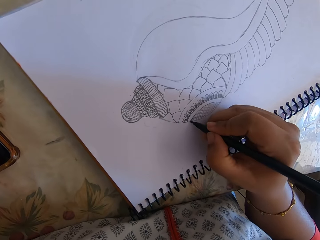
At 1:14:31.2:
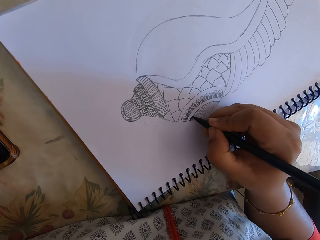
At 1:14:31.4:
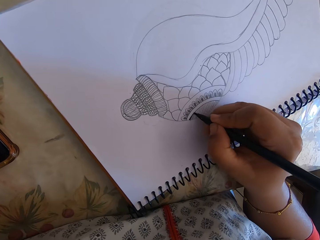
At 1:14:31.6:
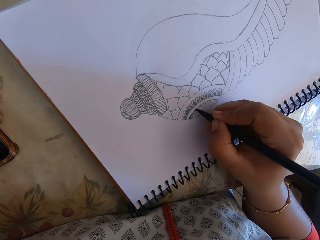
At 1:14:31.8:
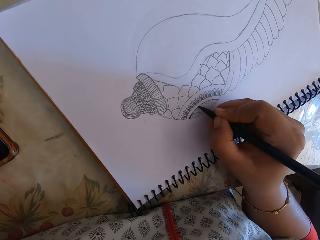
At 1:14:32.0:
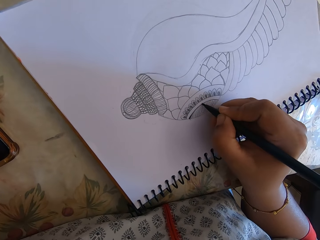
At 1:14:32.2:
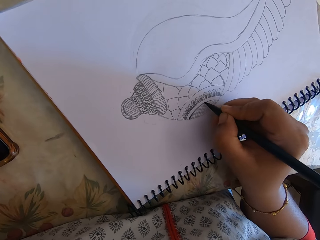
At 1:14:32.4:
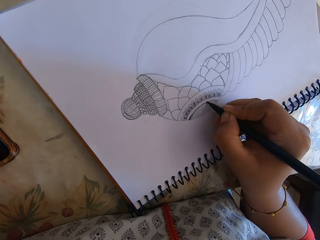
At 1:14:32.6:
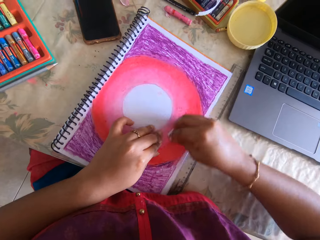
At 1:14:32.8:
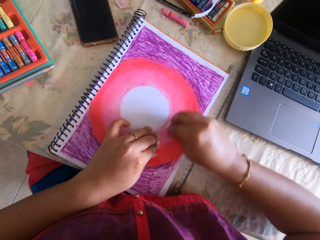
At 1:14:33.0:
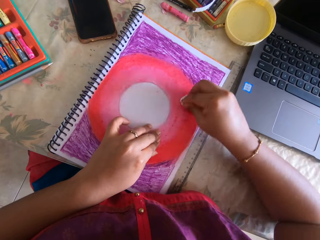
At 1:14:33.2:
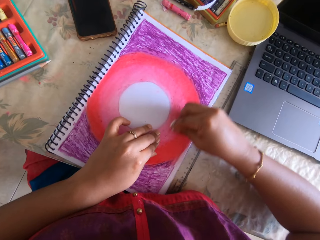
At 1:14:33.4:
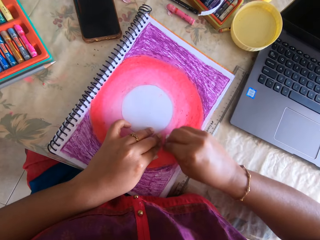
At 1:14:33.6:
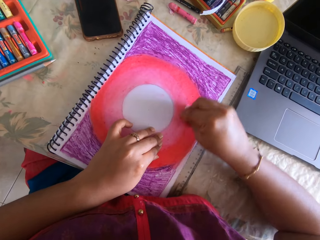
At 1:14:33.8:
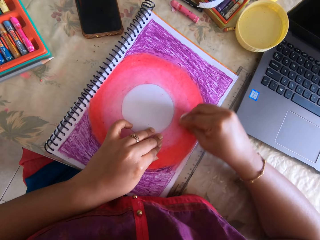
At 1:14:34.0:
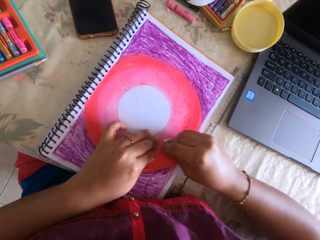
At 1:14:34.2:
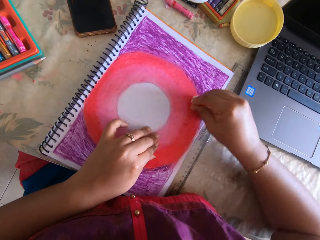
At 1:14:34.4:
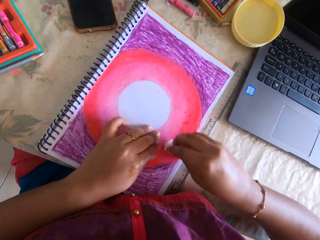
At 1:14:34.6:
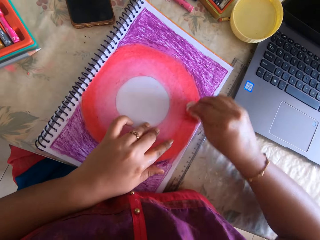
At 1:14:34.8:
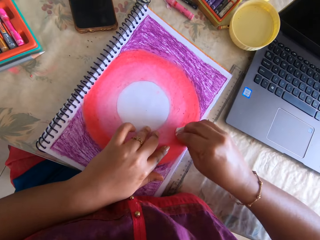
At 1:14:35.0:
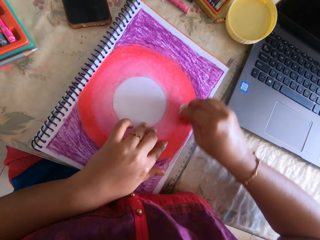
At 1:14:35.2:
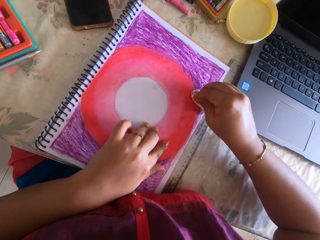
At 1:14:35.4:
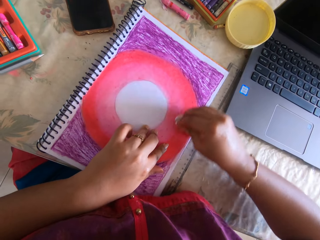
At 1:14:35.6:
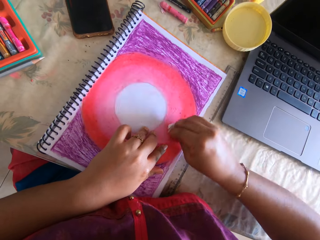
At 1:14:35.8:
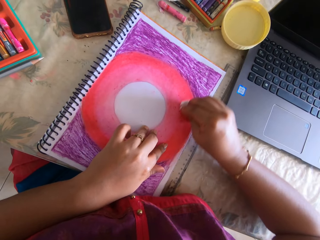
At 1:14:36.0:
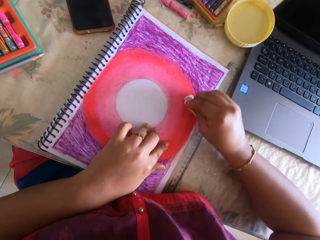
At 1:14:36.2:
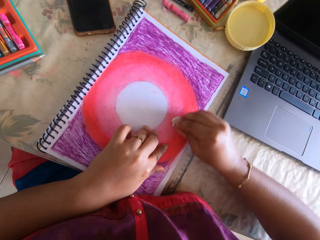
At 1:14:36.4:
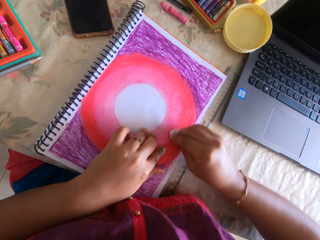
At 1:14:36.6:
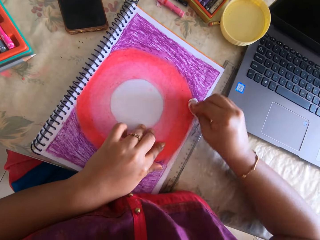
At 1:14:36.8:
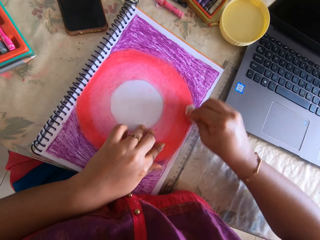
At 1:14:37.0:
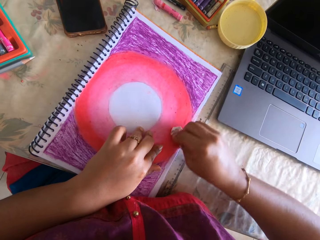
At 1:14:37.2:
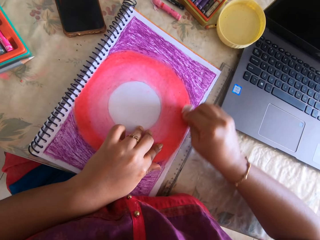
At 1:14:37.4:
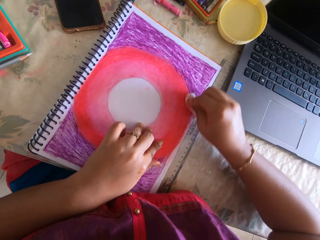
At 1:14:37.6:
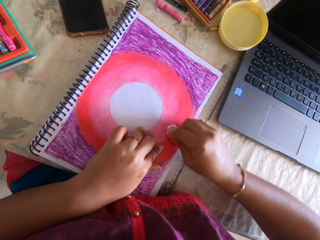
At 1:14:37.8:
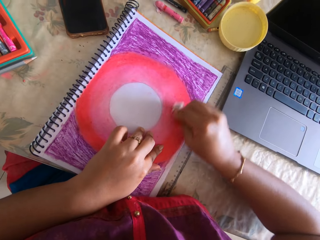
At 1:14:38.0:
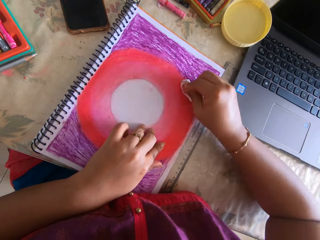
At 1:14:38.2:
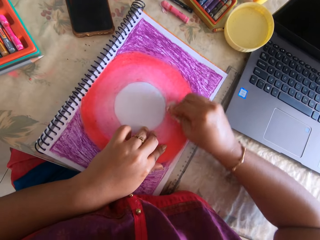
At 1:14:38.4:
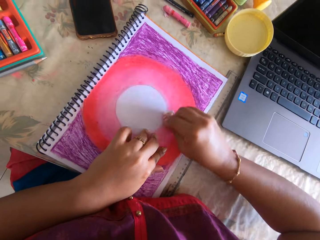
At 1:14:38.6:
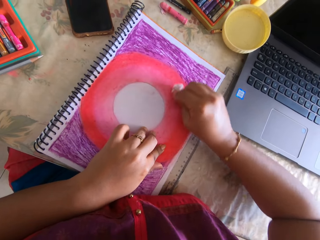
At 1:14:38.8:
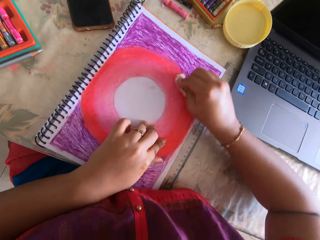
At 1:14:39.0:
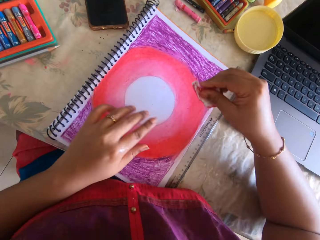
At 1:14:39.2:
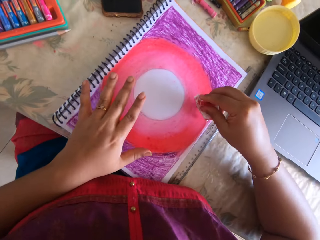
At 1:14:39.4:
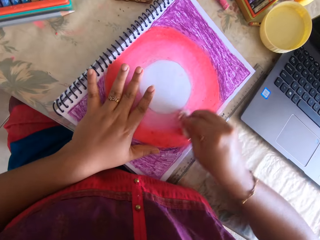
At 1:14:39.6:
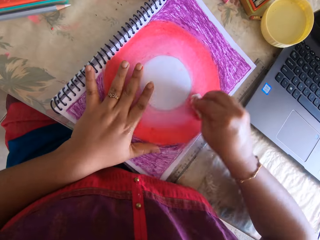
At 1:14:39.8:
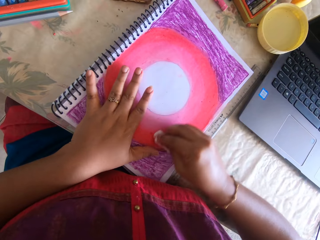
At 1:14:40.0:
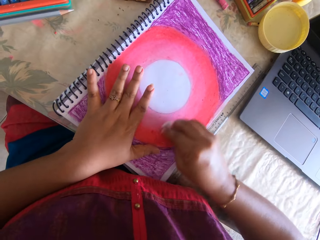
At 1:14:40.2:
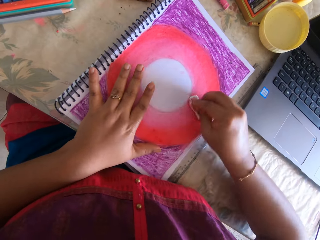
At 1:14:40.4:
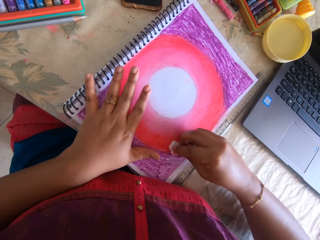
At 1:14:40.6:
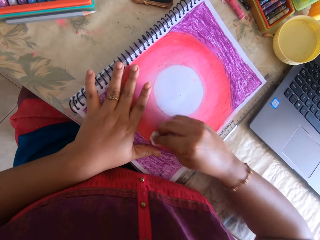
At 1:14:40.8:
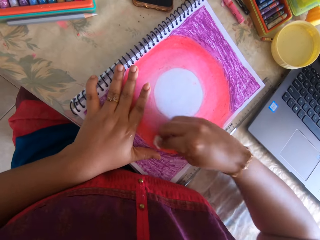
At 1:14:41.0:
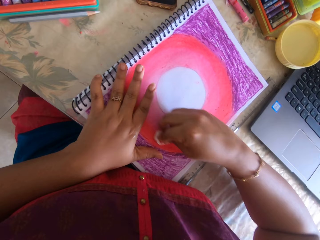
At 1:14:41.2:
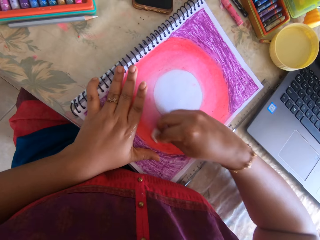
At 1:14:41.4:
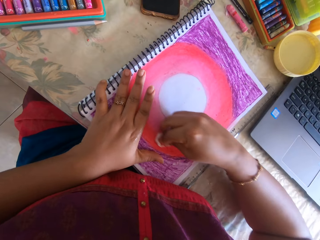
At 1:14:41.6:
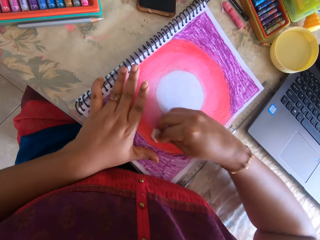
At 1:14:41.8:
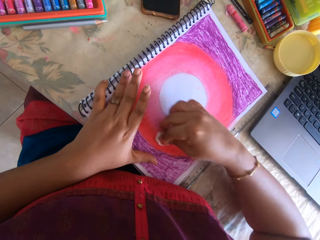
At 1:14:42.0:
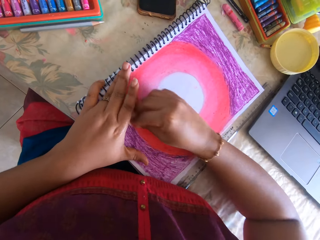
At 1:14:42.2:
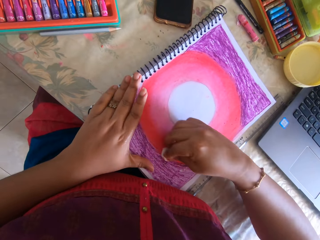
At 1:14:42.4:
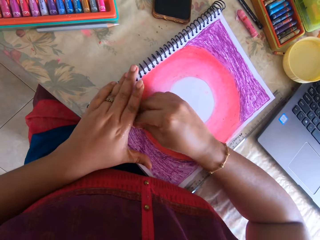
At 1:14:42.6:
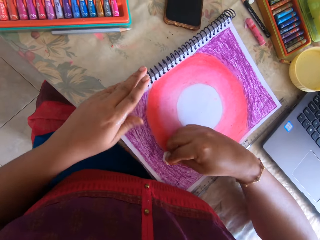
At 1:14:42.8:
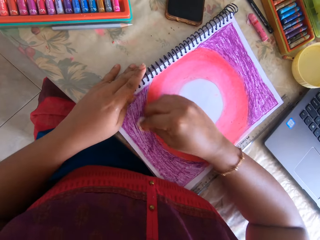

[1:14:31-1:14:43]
The camera wearer draws on the notebook. They polish paint on a painting with a paper.

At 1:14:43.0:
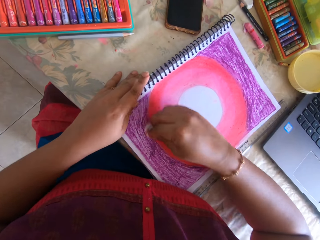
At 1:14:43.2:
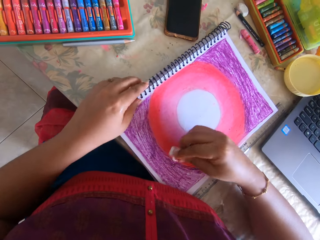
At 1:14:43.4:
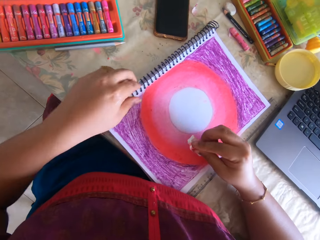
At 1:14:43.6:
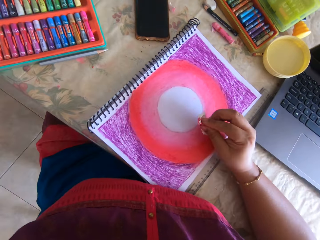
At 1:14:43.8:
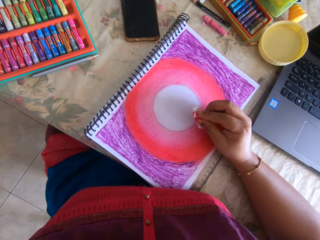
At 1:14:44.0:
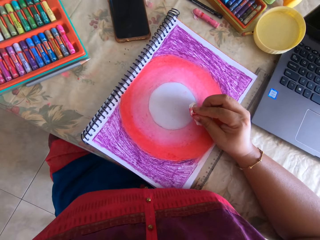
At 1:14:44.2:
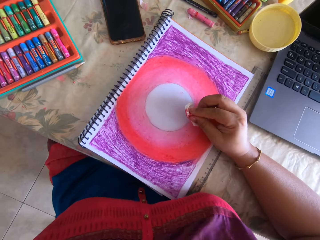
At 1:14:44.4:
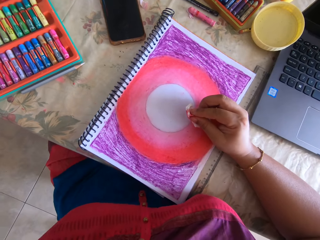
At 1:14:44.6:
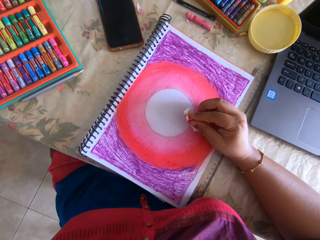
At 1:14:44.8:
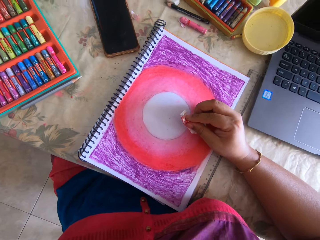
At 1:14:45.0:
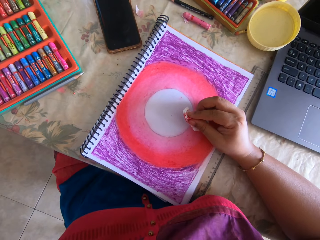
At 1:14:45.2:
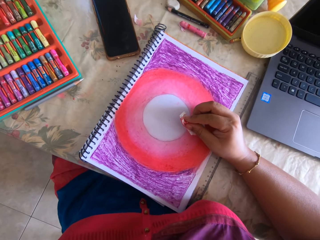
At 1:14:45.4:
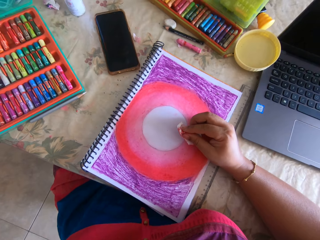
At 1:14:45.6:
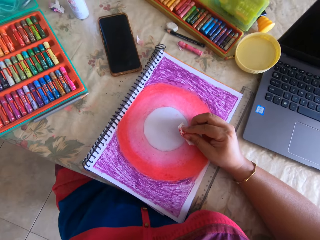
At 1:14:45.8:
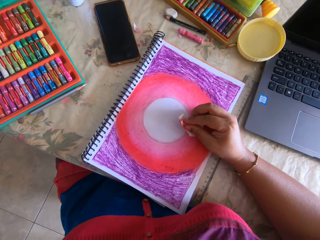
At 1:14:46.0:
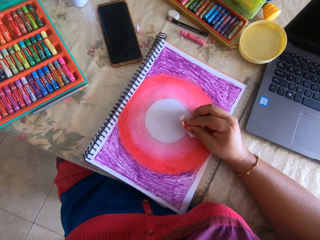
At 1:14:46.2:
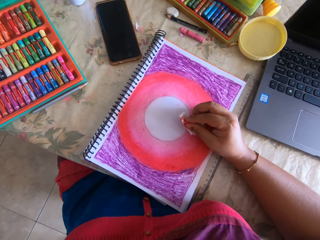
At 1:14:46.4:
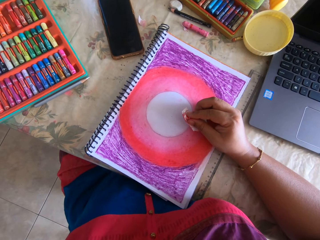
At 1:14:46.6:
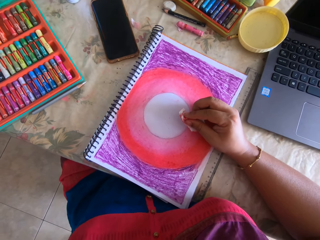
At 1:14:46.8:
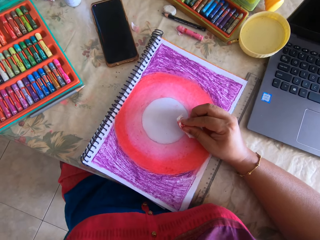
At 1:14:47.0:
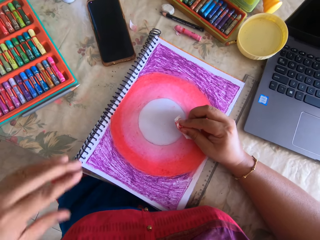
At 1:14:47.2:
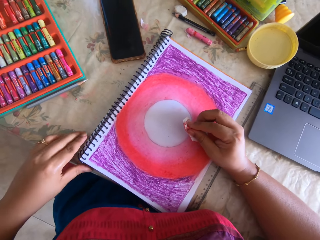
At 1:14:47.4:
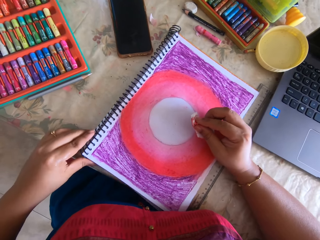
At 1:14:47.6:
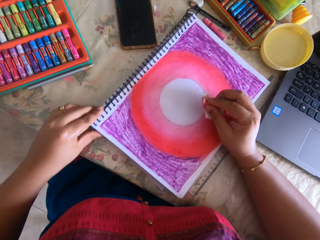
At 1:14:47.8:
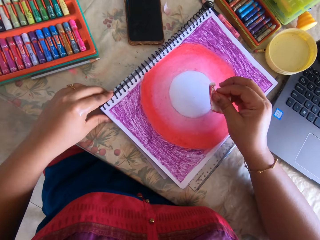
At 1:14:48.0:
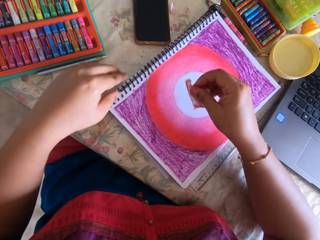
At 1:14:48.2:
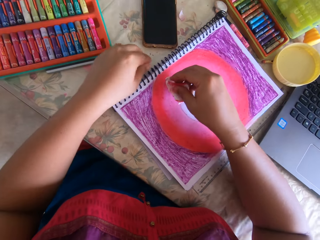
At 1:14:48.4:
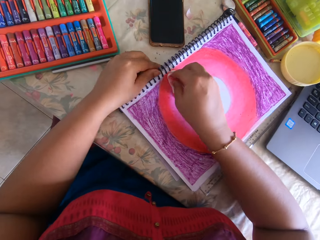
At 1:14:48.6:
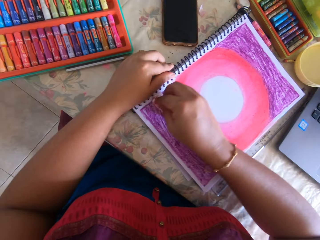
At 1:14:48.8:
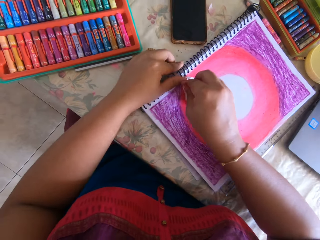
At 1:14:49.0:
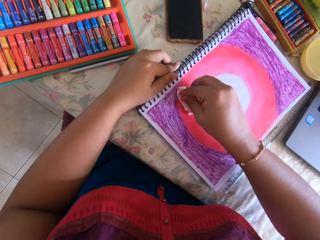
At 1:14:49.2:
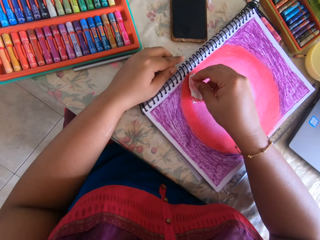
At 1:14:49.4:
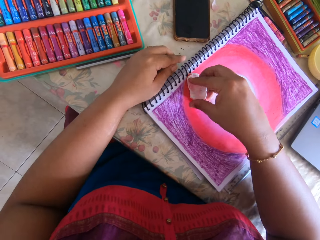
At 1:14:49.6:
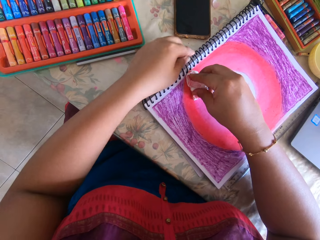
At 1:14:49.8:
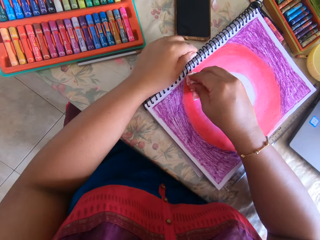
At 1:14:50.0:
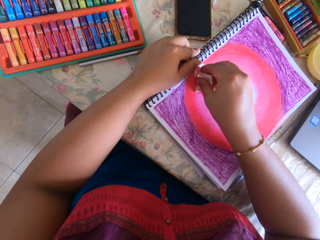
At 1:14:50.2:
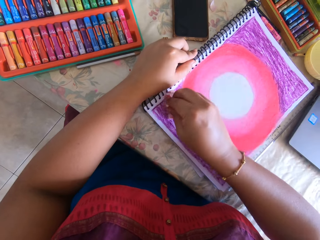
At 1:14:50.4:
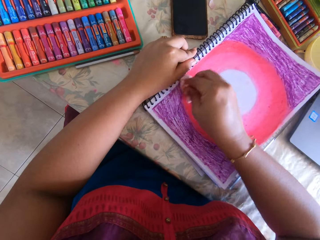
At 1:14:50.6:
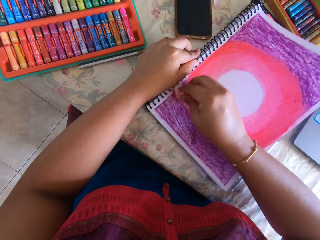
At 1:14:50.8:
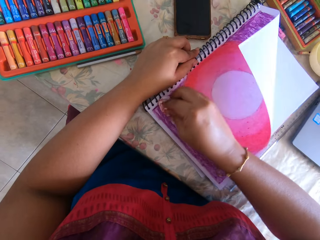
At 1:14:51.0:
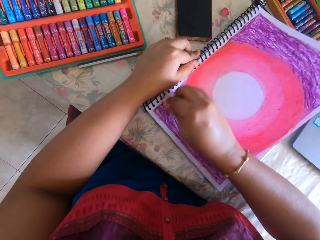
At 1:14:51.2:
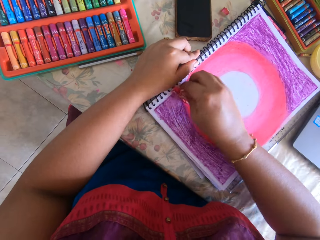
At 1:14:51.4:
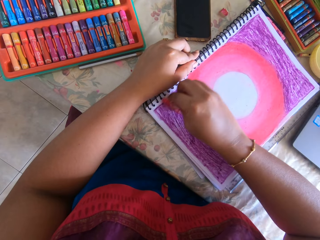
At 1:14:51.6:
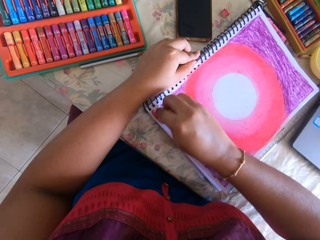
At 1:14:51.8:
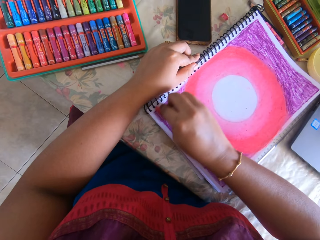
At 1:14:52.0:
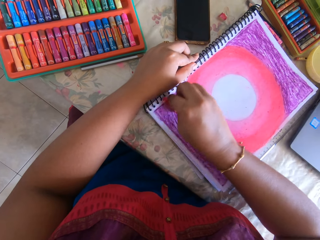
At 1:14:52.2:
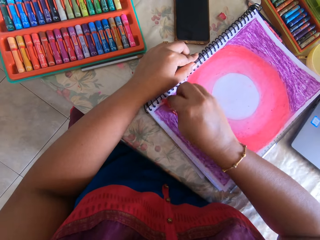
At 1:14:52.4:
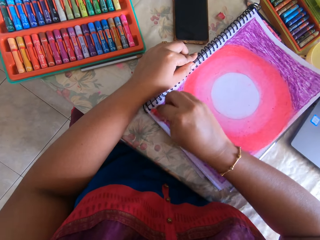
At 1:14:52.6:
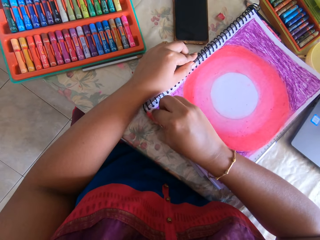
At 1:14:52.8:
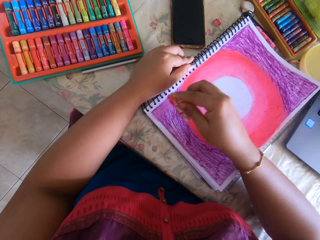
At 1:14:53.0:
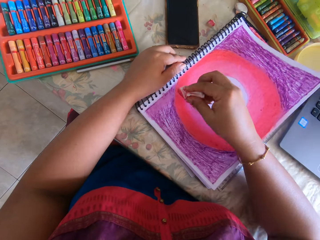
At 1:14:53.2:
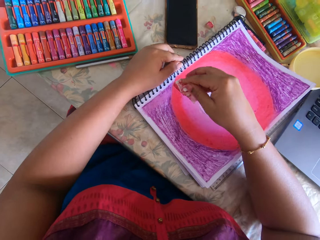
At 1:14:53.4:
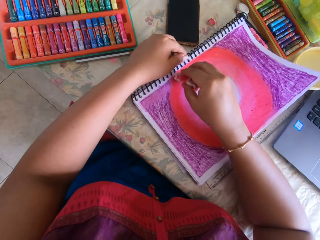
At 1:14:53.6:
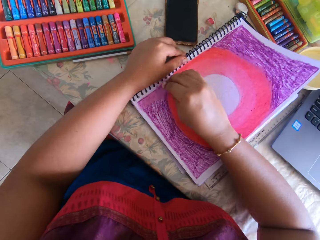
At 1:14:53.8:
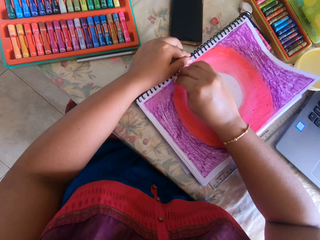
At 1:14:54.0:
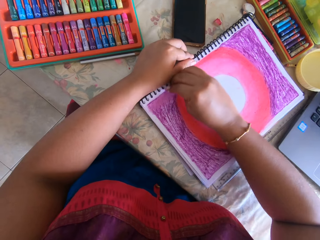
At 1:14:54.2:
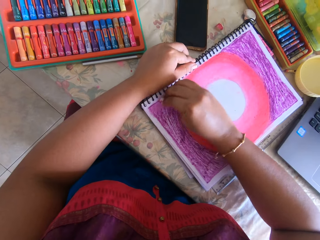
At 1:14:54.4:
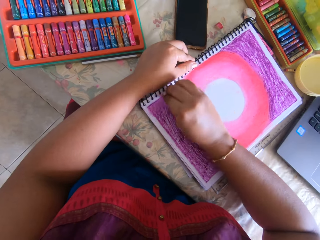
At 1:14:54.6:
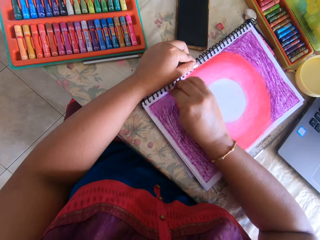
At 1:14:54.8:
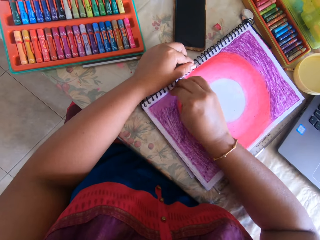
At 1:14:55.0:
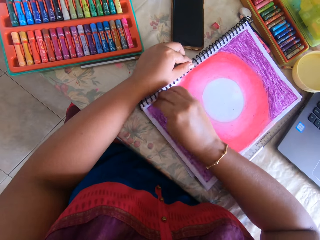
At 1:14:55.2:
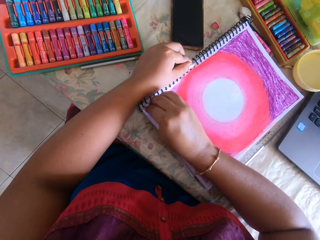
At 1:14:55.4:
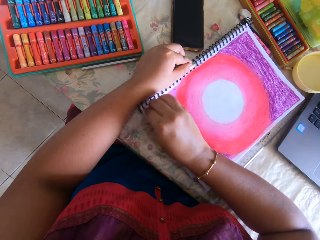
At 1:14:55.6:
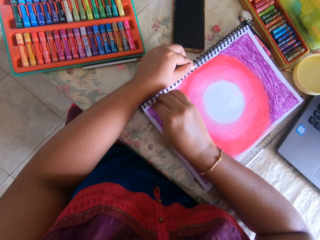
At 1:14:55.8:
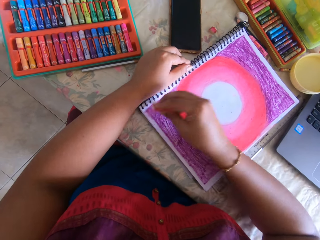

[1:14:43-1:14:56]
A person touches the book. The camera wearer lifts a hand. They push the notebook and hold the notebook. They polish paint on a painting with a paper.
